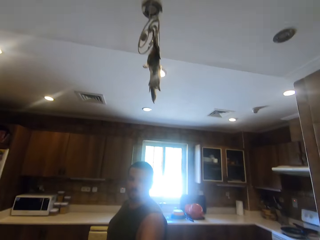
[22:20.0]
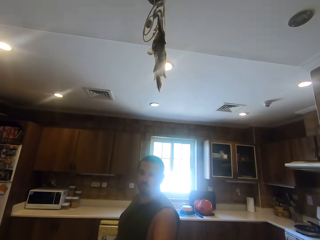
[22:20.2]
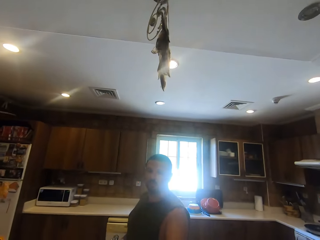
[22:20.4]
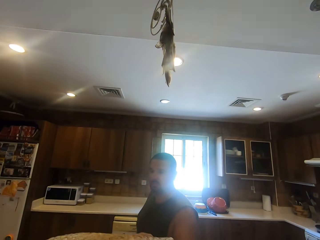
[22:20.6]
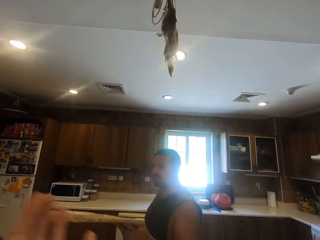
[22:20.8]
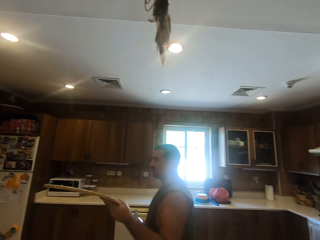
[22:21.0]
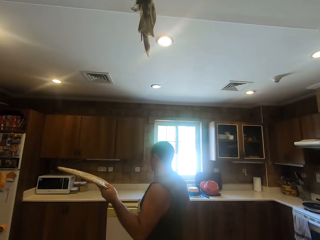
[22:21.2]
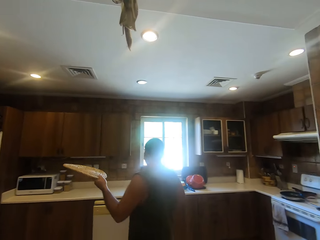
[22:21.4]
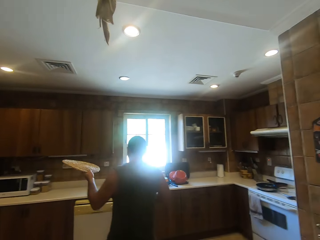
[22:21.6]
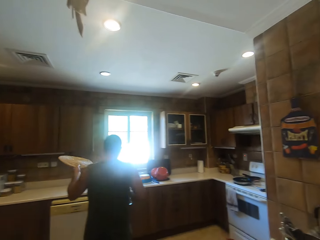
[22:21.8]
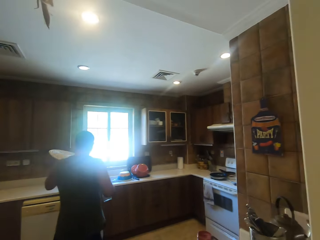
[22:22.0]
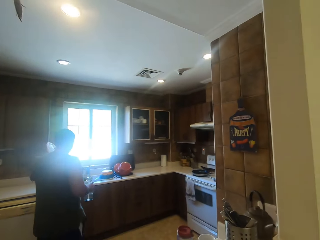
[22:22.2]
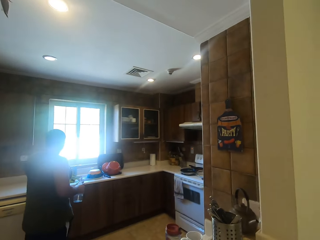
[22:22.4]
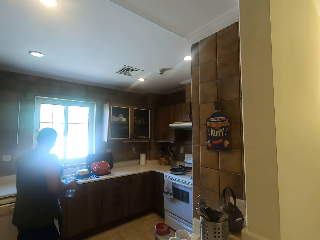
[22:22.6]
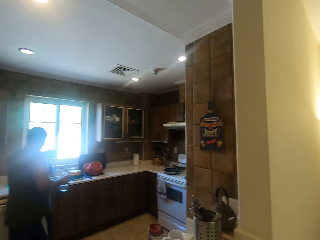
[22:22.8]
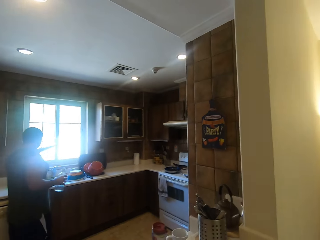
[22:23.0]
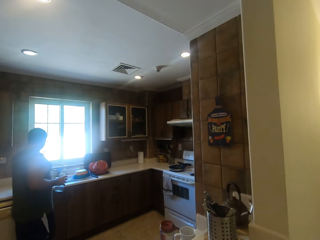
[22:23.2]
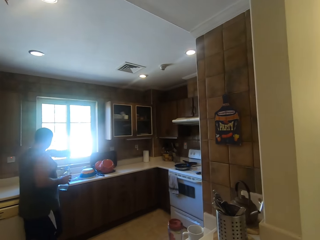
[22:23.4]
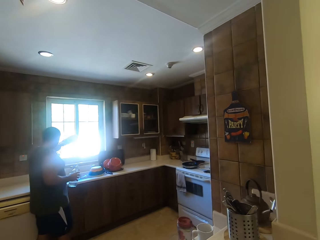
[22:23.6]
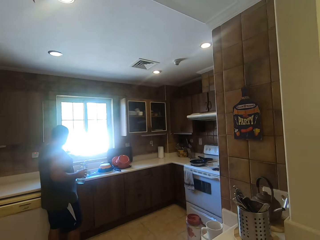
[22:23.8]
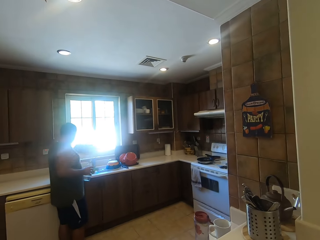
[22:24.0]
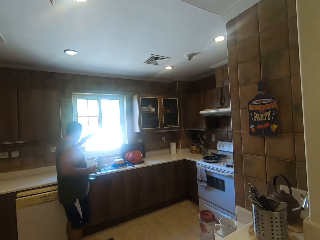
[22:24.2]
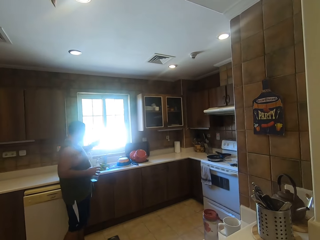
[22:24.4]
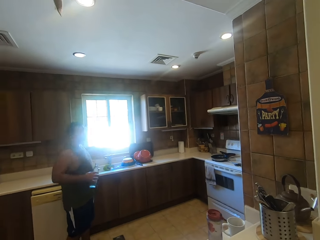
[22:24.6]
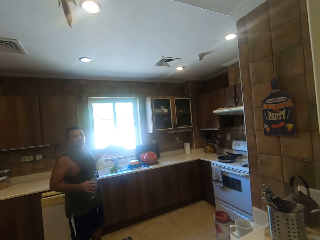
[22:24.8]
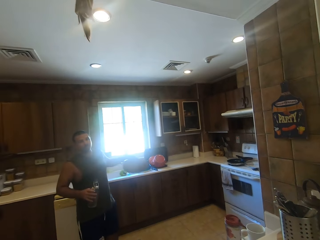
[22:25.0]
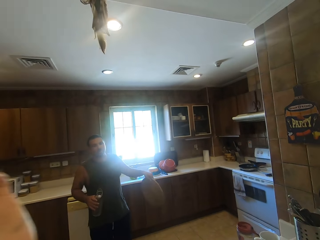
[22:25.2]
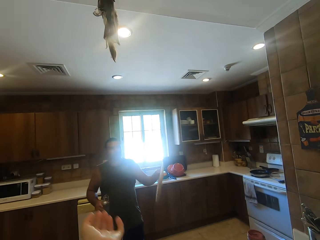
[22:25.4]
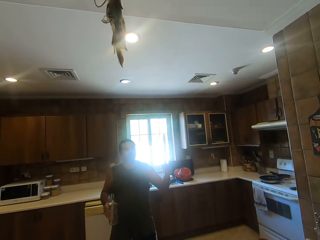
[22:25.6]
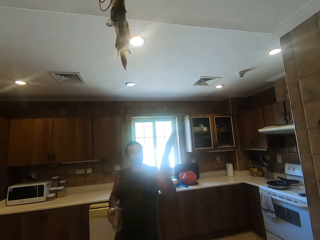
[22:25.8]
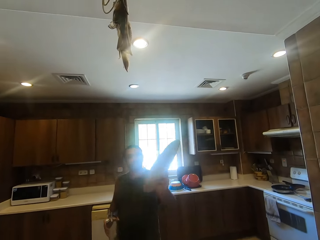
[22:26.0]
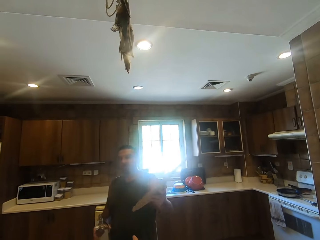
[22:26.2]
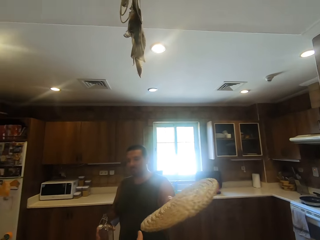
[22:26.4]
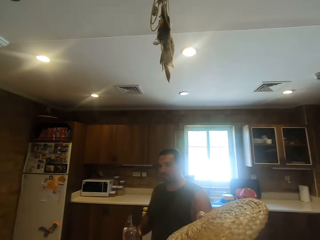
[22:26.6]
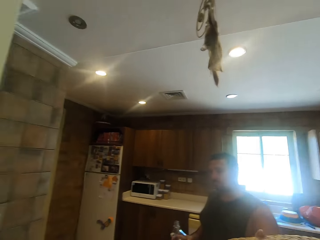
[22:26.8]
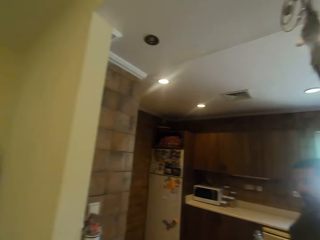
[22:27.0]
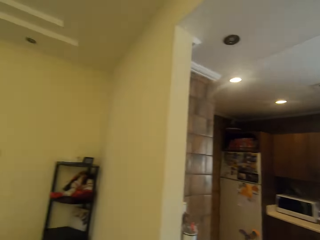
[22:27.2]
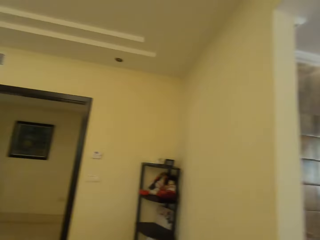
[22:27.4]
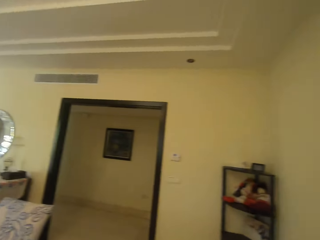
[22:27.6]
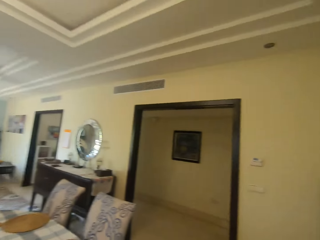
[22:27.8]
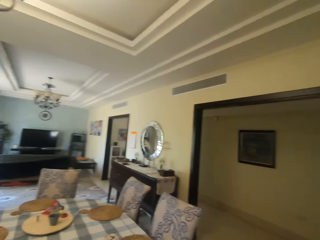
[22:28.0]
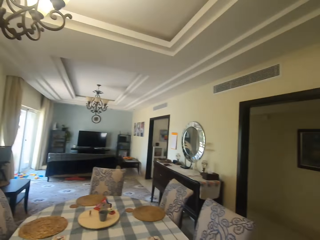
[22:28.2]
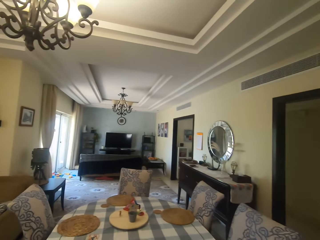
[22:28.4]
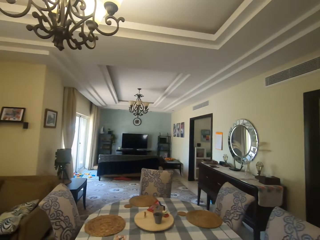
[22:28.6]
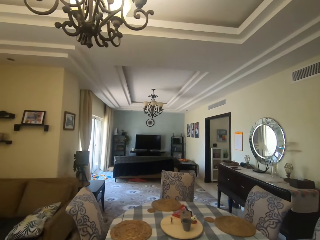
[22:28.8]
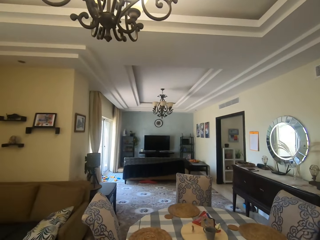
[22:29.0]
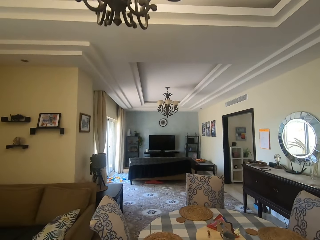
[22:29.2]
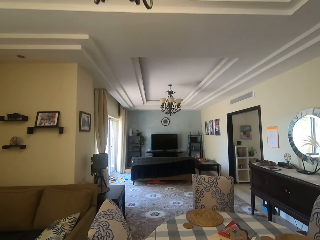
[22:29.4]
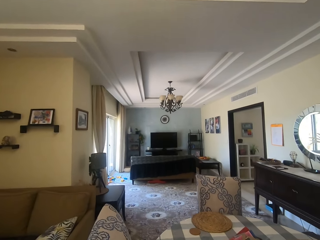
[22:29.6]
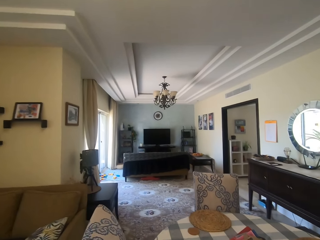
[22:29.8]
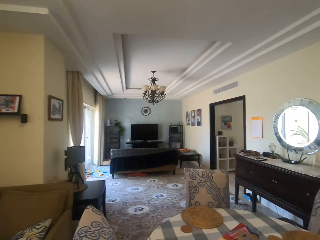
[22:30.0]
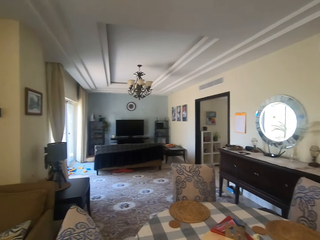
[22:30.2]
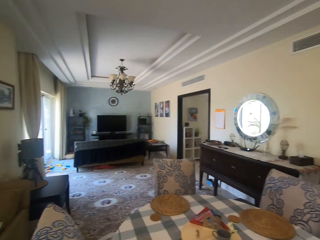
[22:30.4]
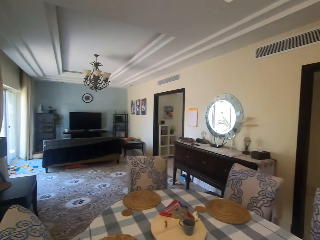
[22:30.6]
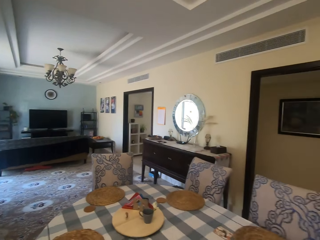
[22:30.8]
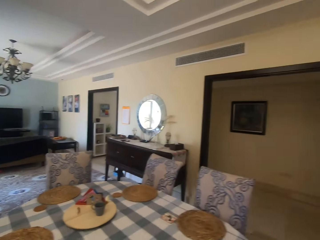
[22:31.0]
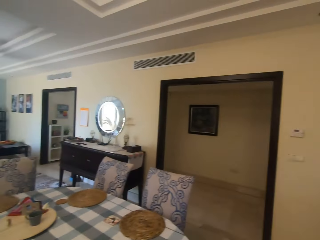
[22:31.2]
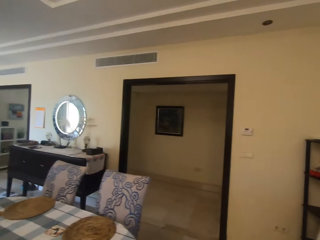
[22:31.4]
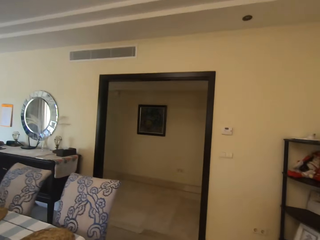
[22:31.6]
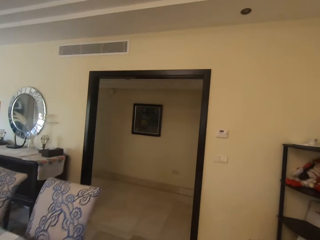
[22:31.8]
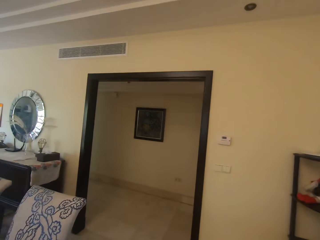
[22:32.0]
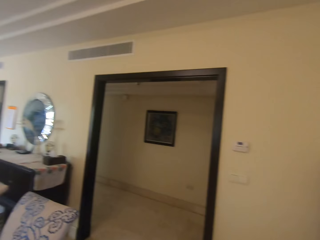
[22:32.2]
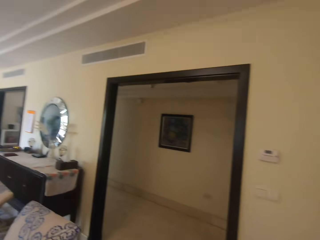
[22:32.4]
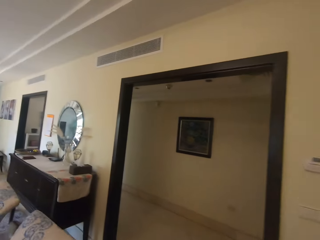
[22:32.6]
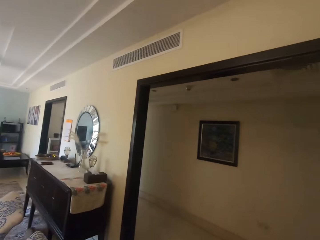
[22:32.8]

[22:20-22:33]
The camera wearer gives the man the table mat. The man picks the table mat from the camera wearer. The camera wearer dialogues with the man. The man carries the table mat and walks in the kitchen. The camera wearer looks around. The man hits the table mat on the faucet. The camera wearer cleans the table mat. The man walks around. The camera wearer turns around and stretches their hand. The man gives the camera wearer the table mat. The camera wearer picks the table mat from the man. They turn around. They walk in the house. They turn around and talk.

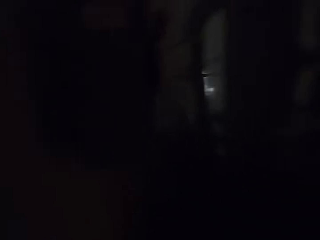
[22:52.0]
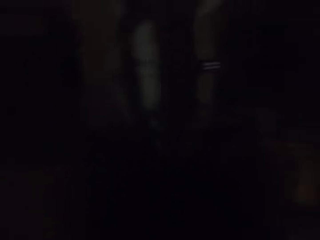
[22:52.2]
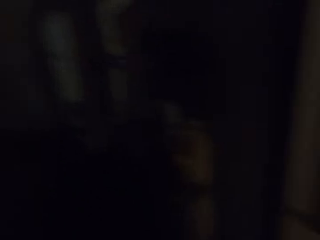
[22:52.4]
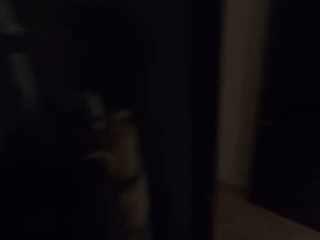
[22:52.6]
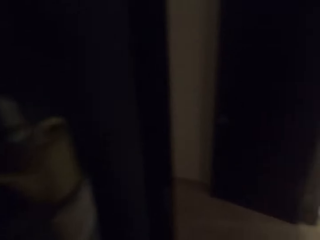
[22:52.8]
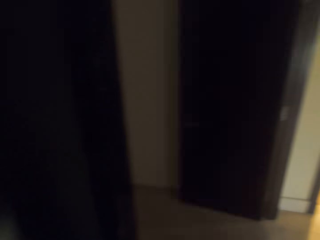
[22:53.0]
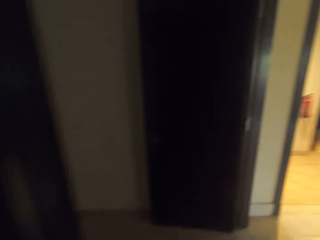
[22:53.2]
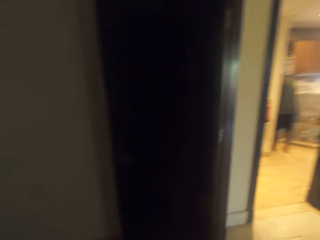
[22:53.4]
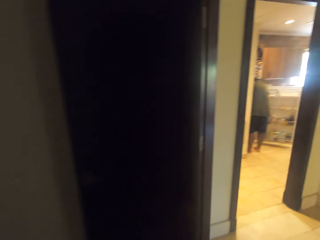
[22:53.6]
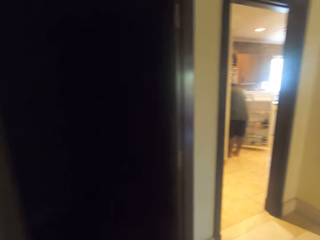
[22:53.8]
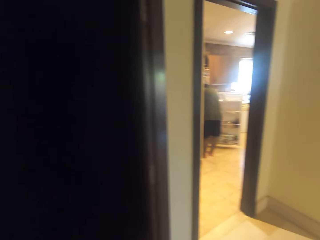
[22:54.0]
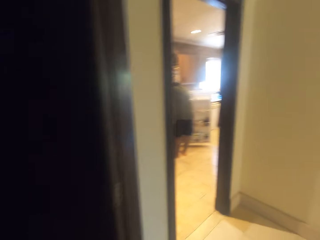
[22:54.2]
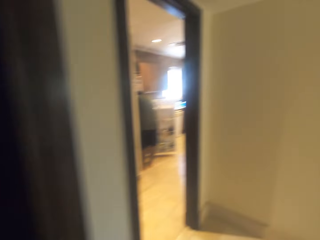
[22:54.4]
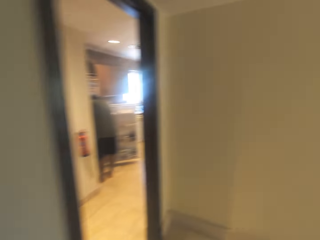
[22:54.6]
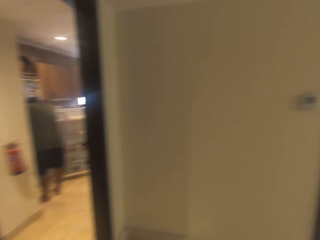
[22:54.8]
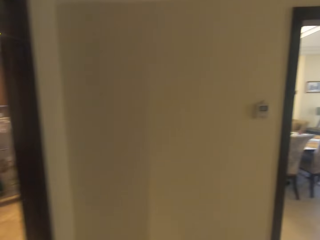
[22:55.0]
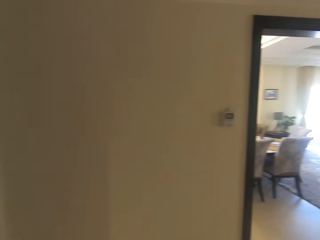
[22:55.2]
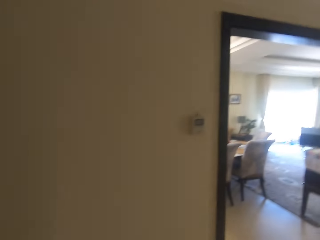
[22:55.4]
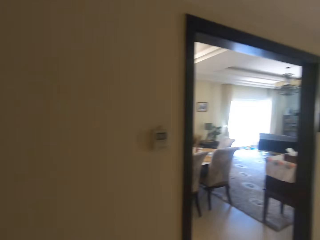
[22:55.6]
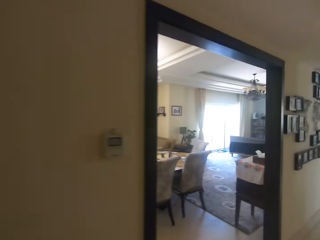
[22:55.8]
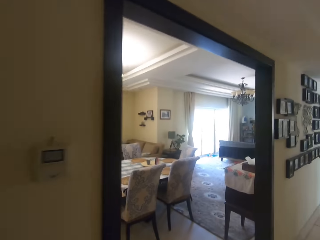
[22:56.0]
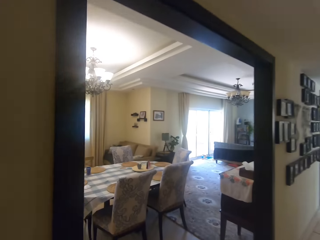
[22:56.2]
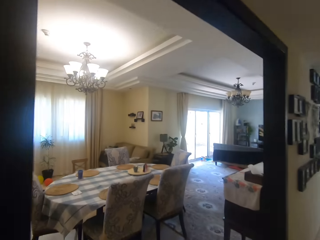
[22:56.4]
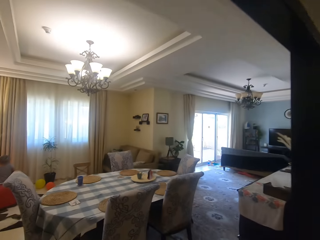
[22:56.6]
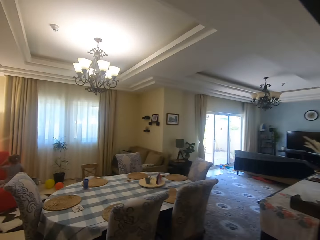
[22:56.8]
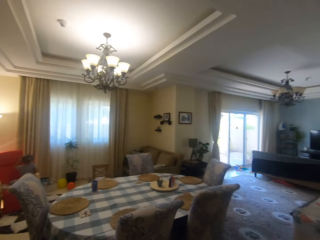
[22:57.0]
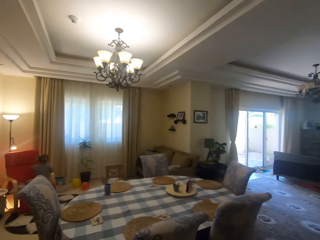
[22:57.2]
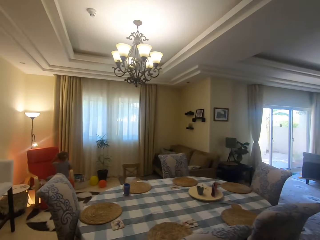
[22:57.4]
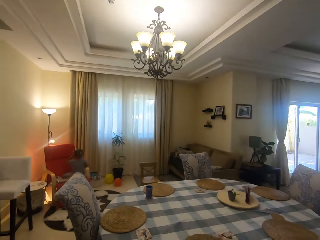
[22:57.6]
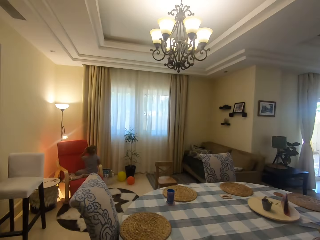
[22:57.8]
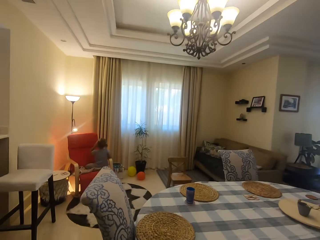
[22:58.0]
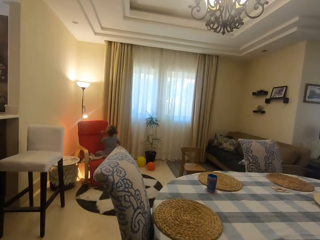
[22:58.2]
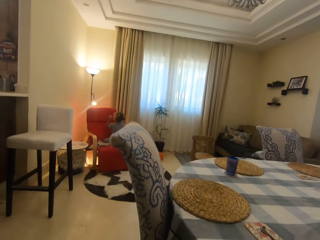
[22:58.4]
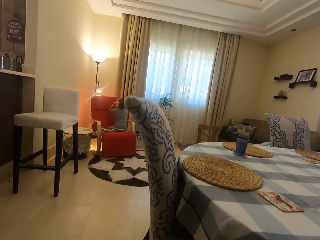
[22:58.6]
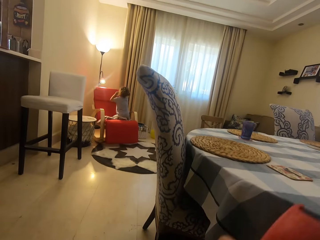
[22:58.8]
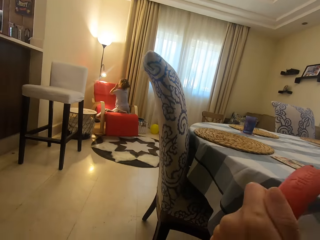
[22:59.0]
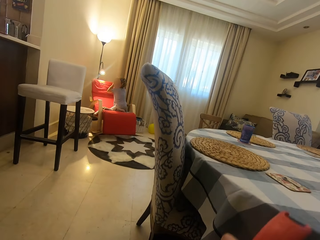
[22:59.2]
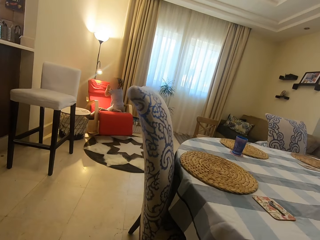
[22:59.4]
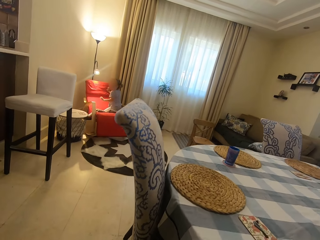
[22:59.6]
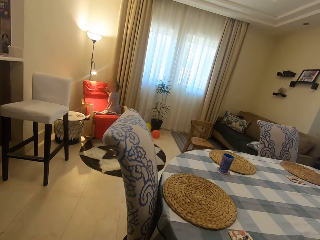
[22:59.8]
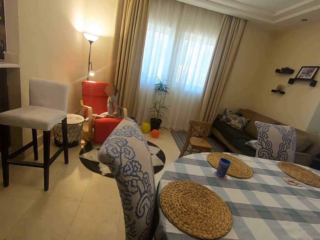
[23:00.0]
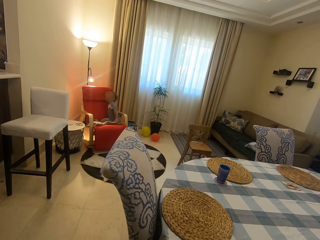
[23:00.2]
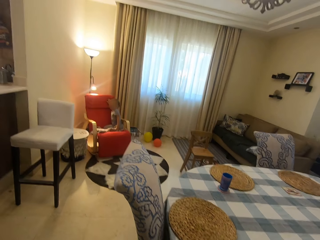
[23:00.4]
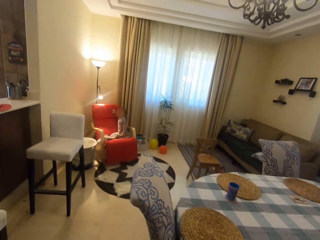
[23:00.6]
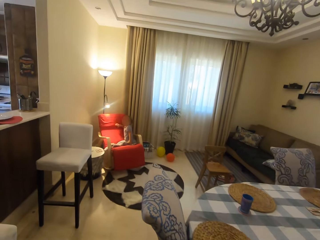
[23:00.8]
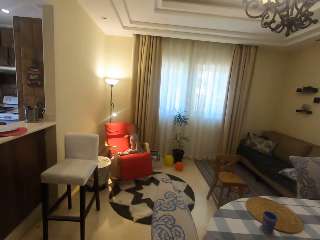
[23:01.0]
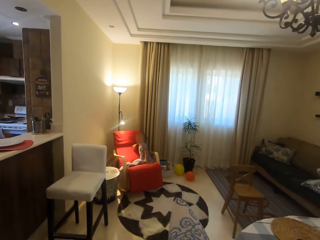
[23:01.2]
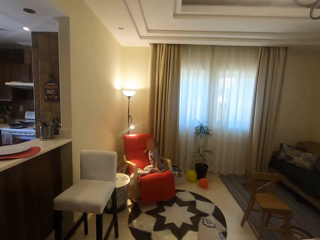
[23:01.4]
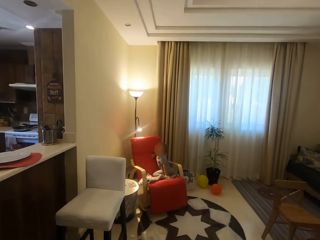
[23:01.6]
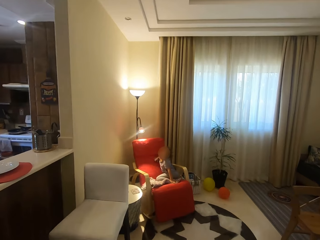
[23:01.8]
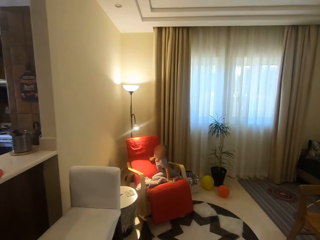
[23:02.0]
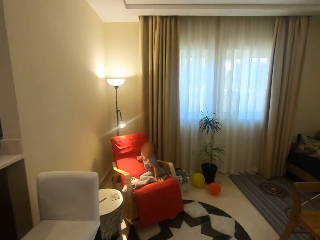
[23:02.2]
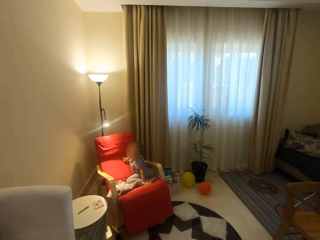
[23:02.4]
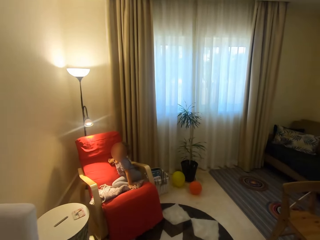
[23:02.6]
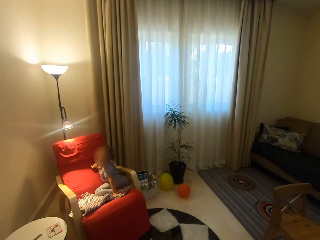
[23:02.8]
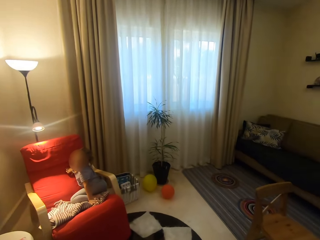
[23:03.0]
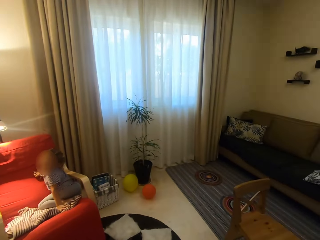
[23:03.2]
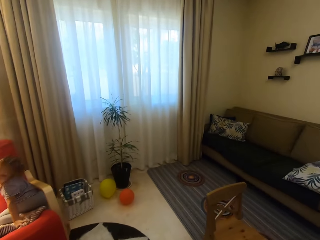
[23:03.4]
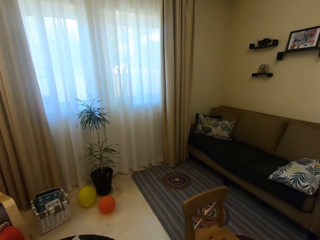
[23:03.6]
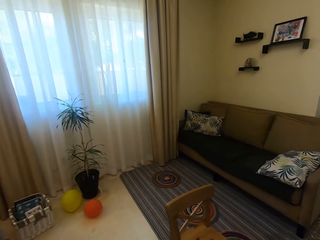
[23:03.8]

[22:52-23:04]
The camera wearer exits the room. A man stands close to the countertop. The camera wearer enters the dining room and puts something down. A girl relaxes on the chair. The camera wearer lifts their hand upwards. The girl moves on the chair. The camera wearer looks around. The girl turns around. The camera wearer converses with a child, does something in the dining room, and walks around.
